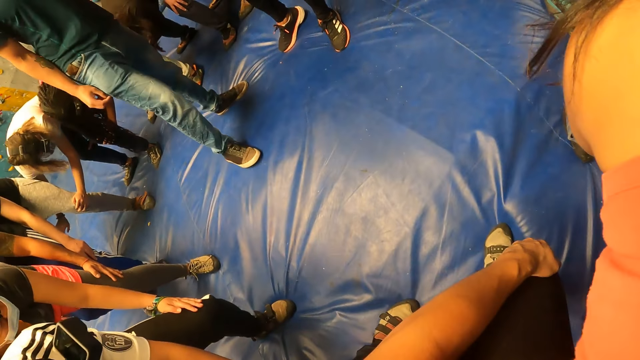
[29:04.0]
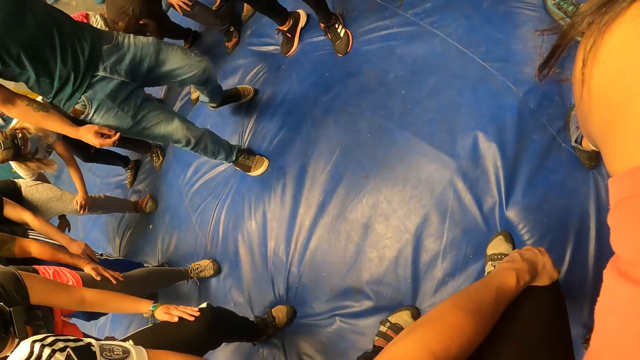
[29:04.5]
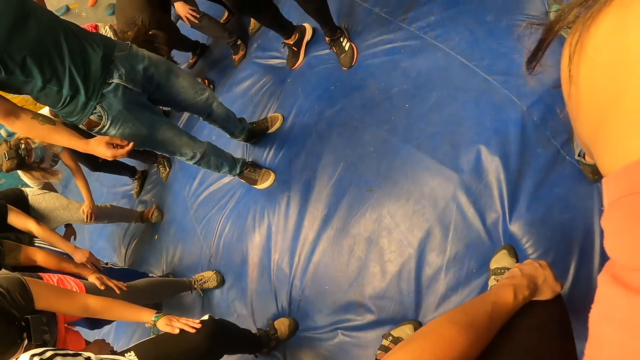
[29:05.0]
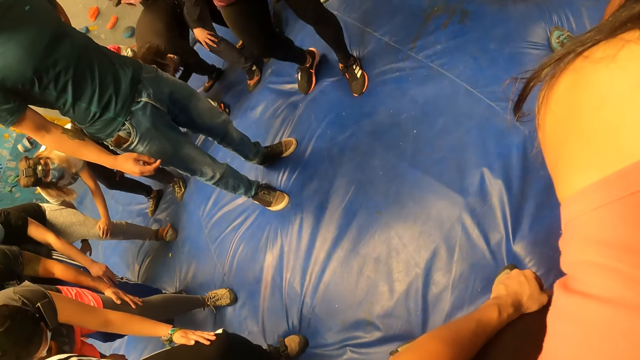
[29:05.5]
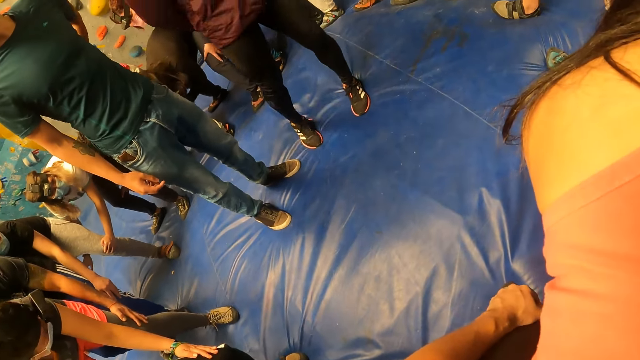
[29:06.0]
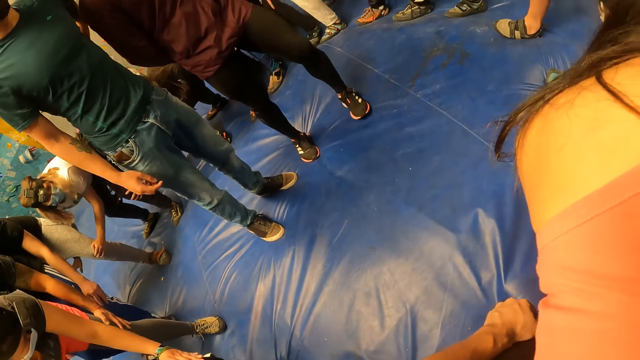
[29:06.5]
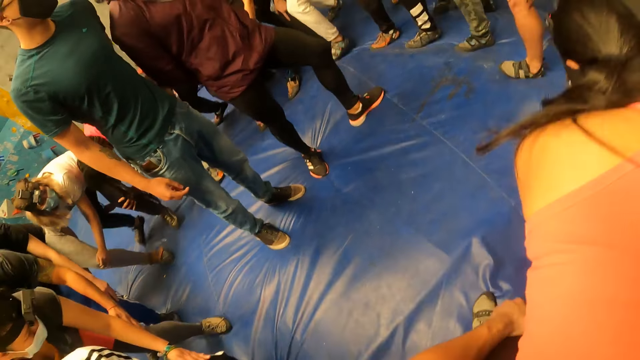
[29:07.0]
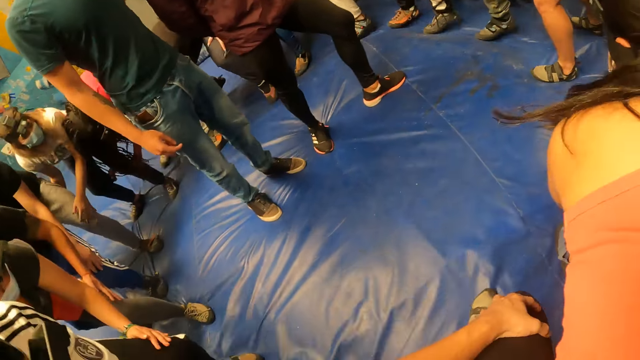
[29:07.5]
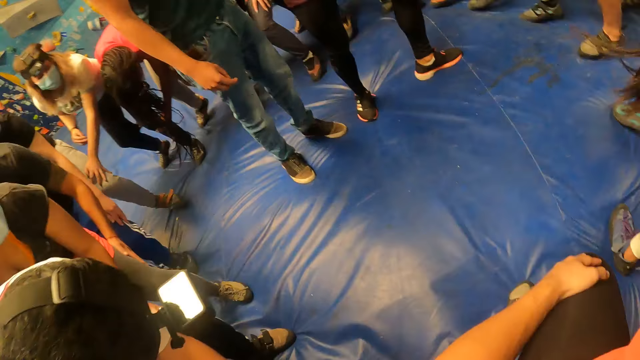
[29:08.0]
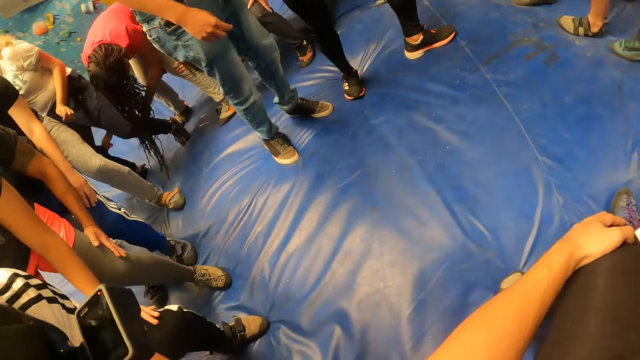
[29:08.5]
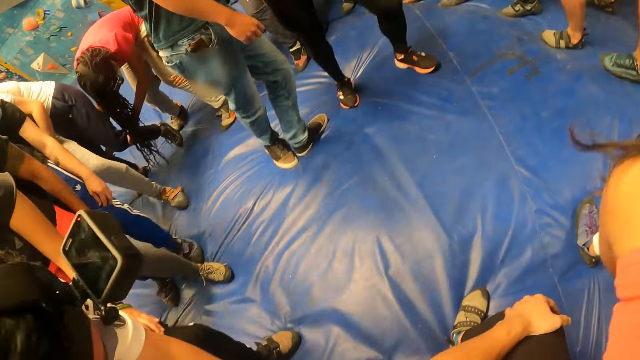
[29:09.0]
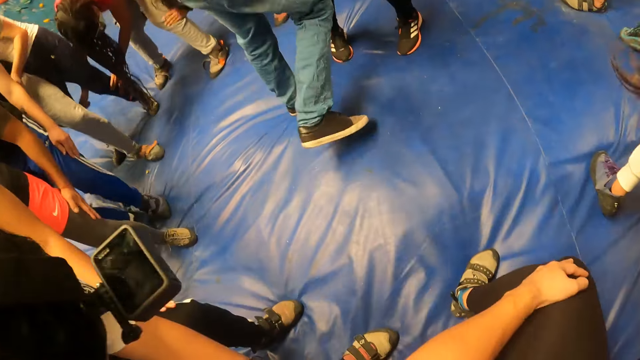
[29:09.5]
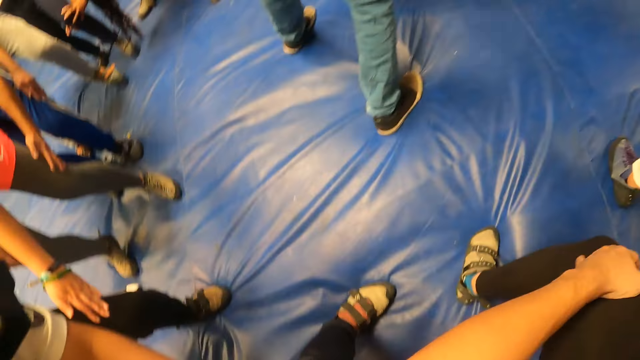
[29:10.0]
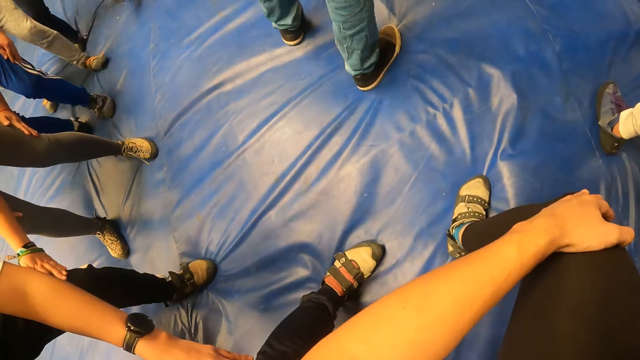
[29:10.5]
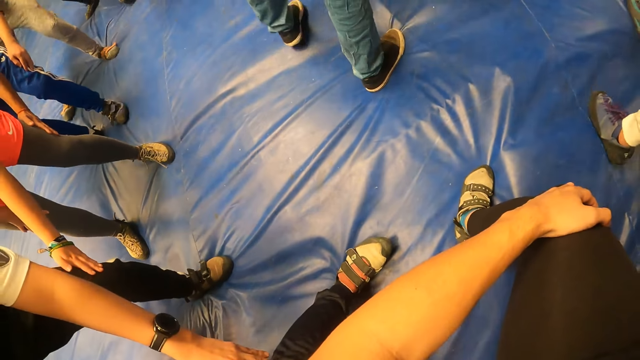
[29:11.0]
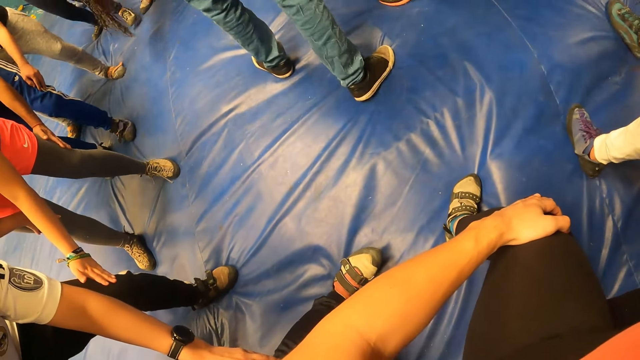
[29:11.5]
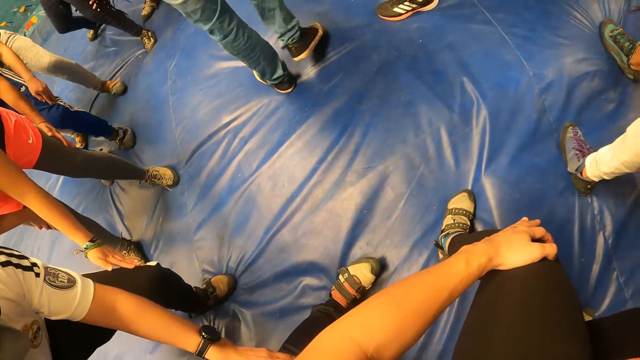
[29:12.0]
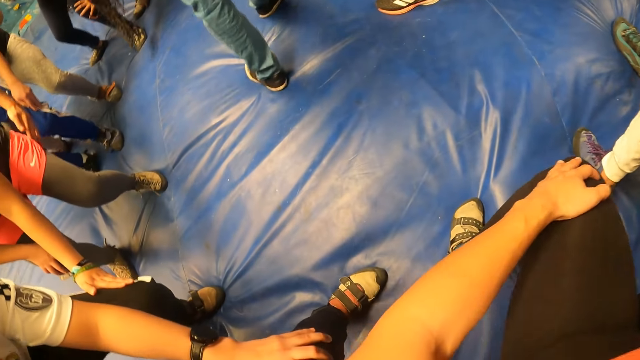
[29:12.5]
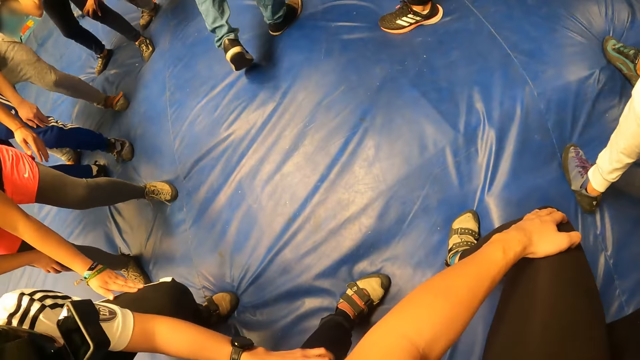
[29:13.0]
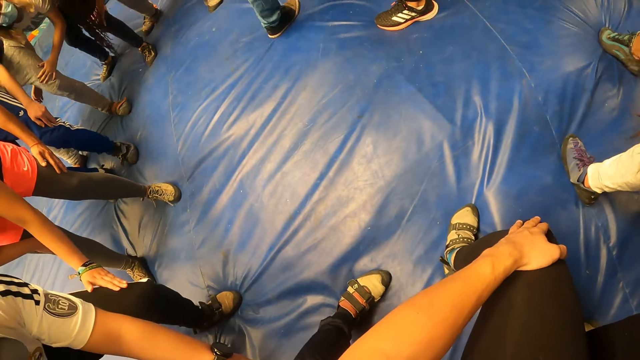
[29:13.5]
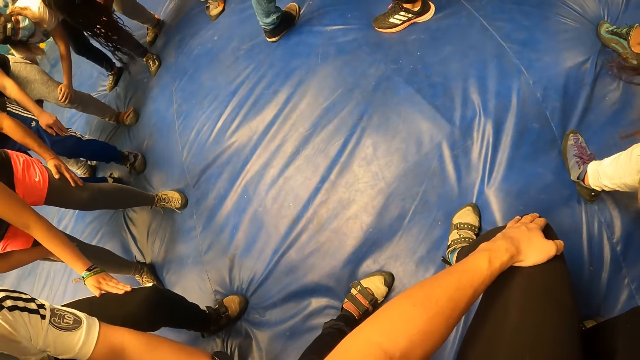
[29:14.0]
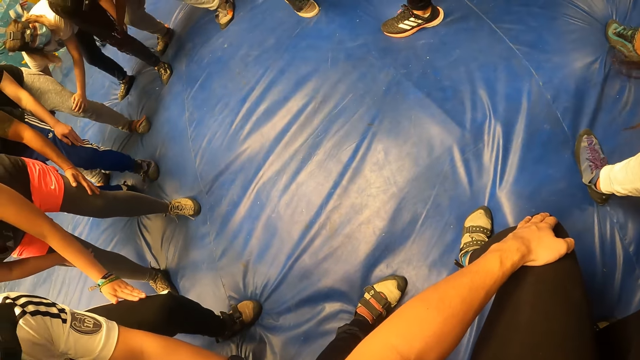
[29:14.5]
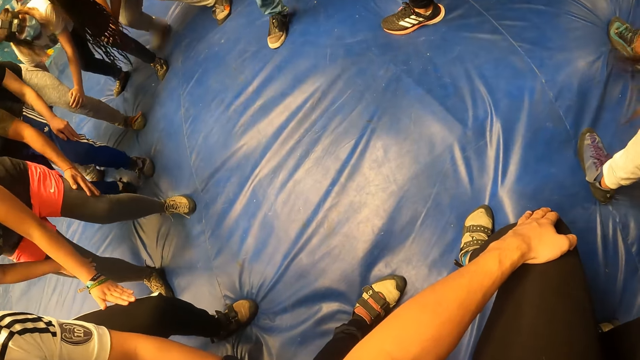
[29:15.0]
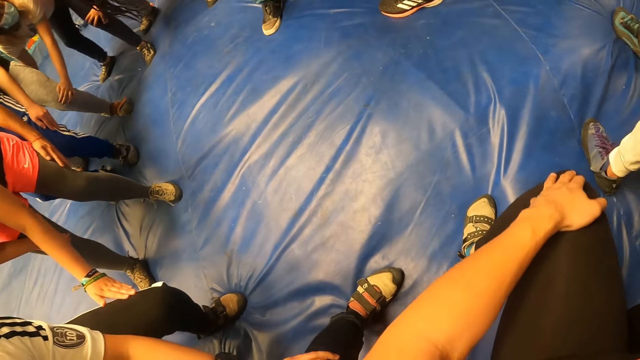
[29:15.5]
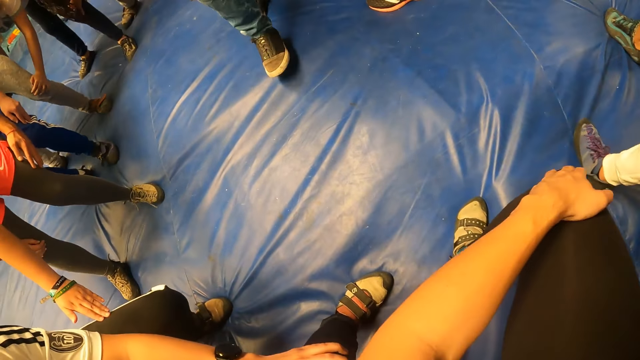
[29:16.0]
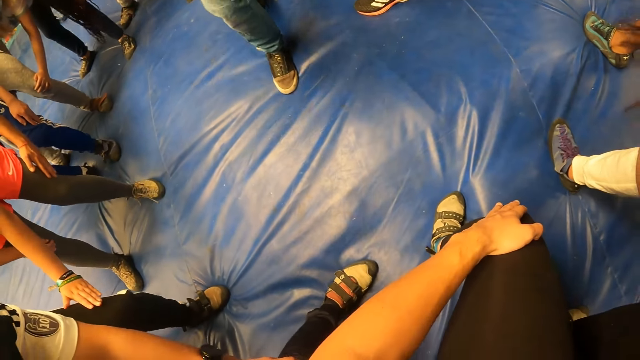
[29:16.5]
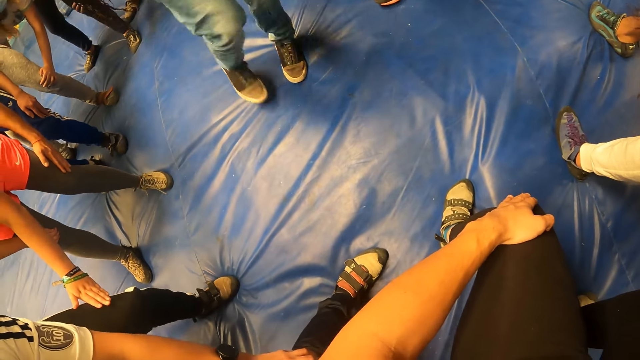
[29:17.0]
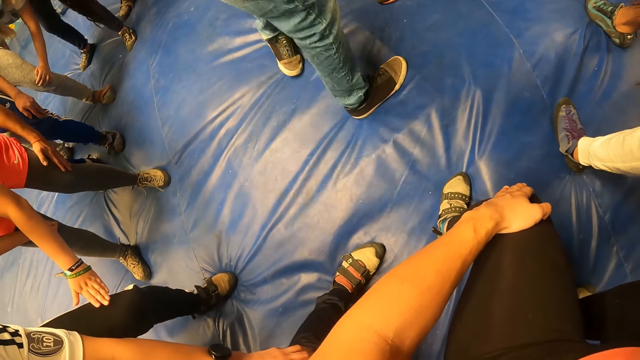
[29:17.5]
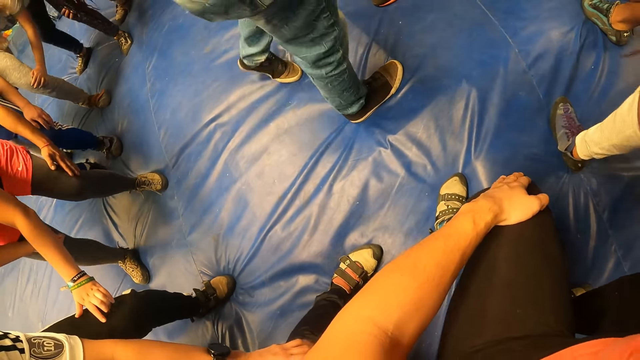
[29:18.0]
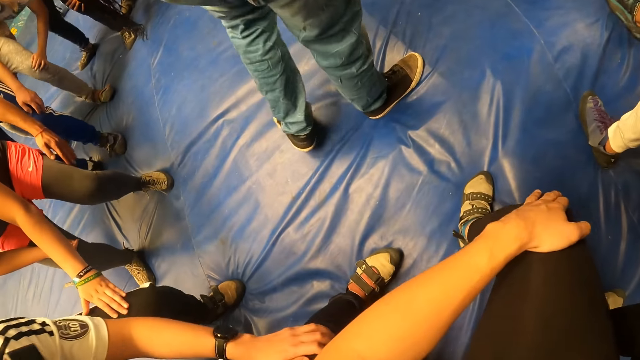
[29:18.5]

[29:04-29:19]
The camera wearer exercises with the group of people round the man and the other man. They jump at the gym, and hold the legs of a person.

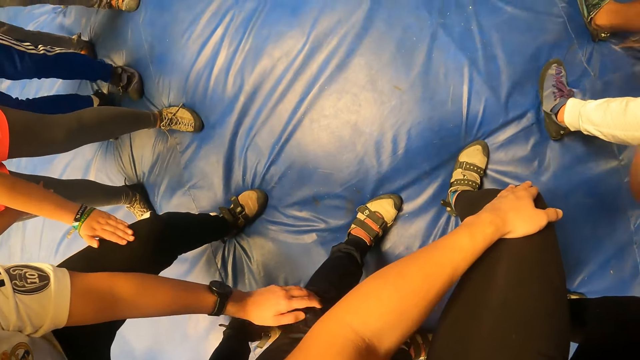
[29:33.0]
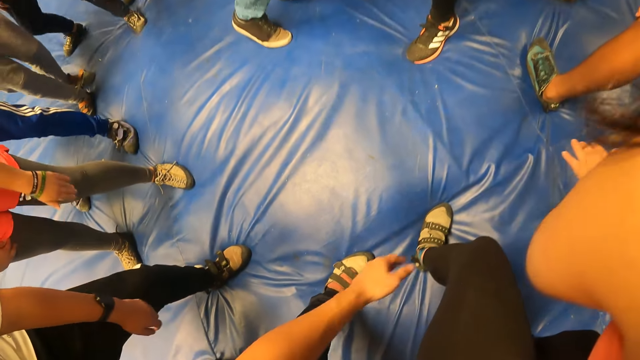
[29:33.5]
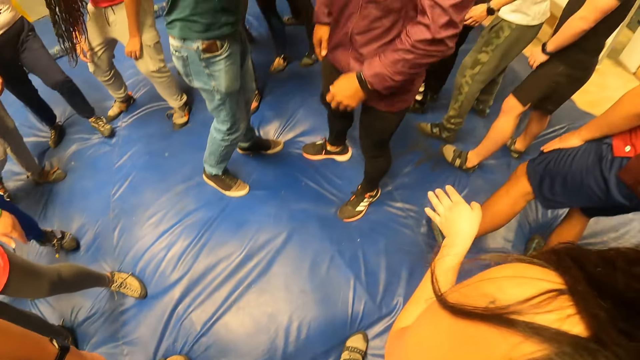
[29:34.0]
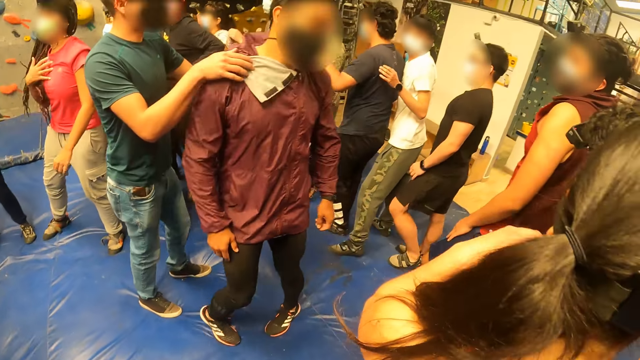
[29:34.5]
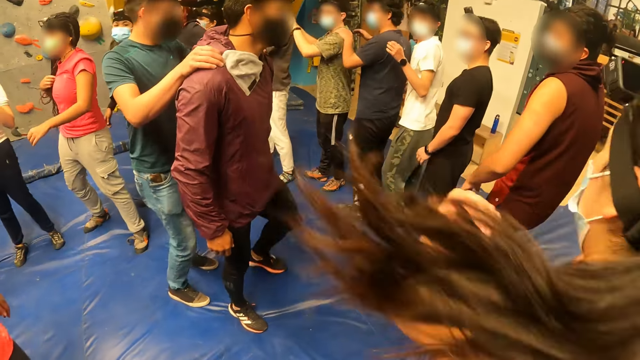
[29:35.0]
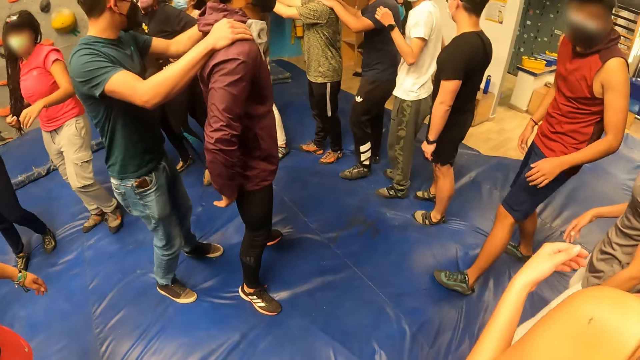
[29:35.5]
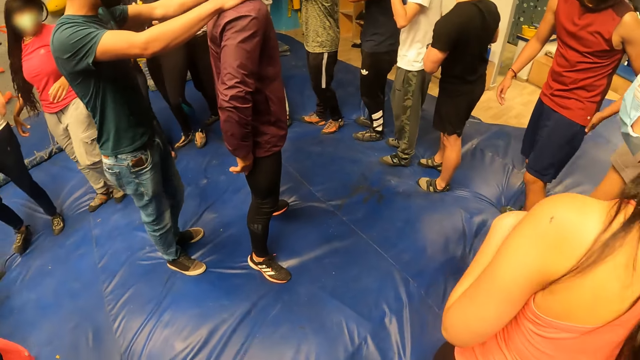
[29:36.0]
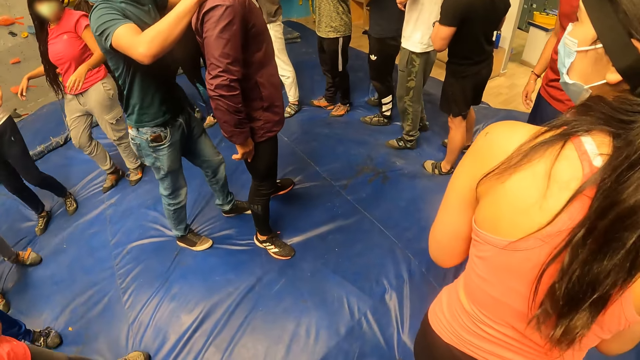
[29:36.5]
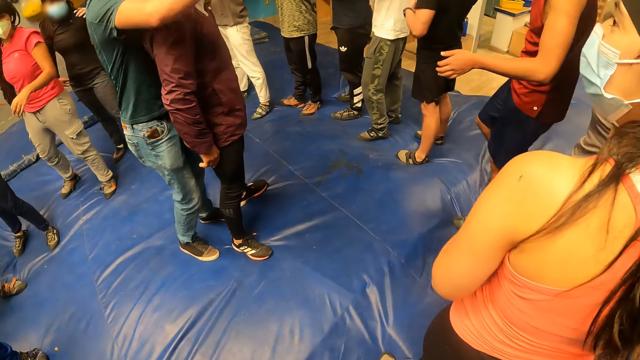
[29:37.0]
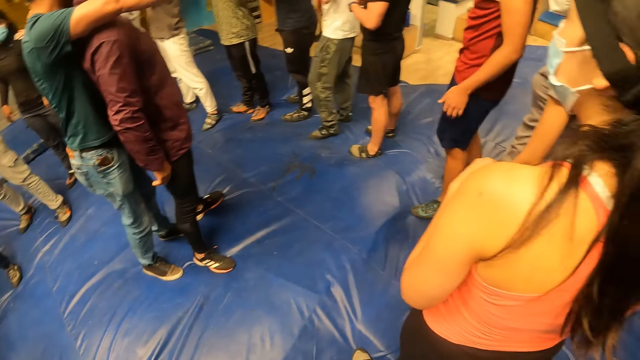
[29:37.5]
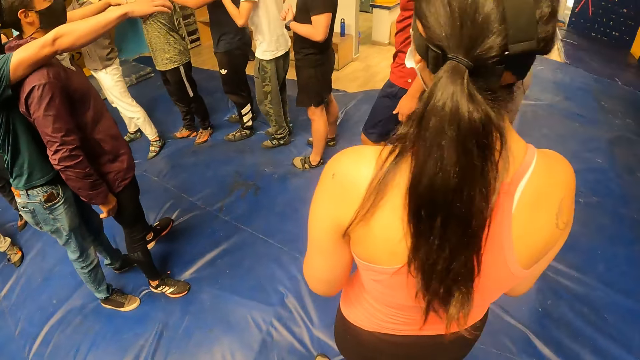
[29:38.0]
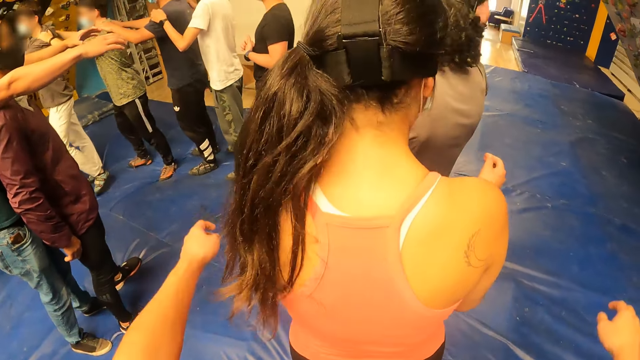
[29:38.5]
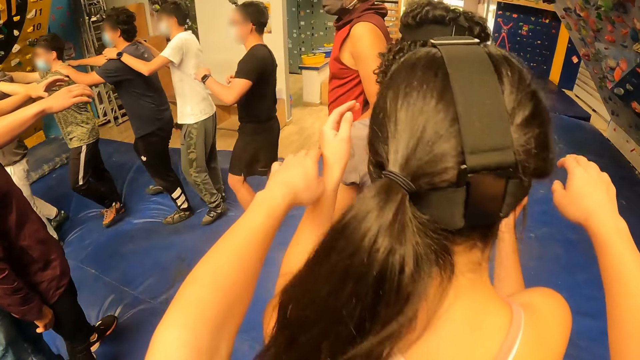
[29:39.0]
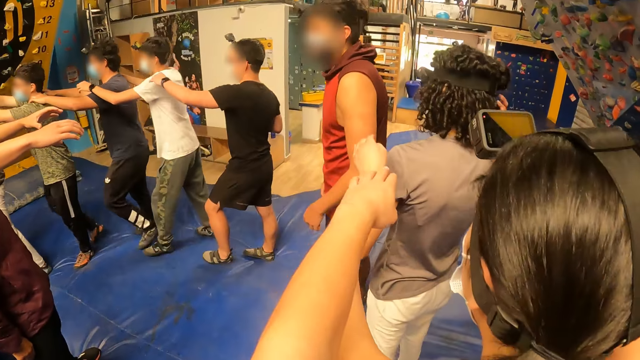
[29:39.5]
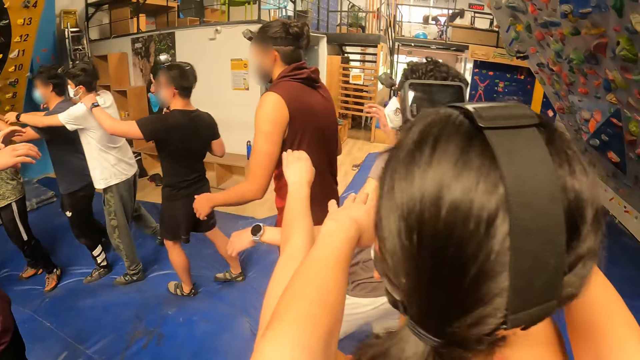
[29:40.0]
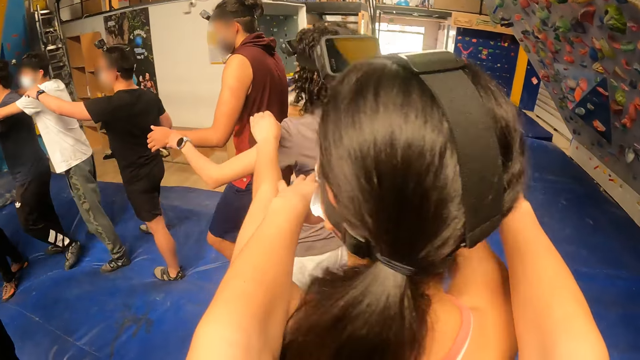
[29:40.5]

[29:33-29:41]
A man holds another man's shoulders with both hands. A third man rests both hands on the second man's shoulders. The camera wearer stretches the hands. They walk around the gym.
